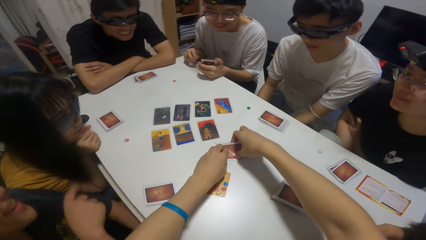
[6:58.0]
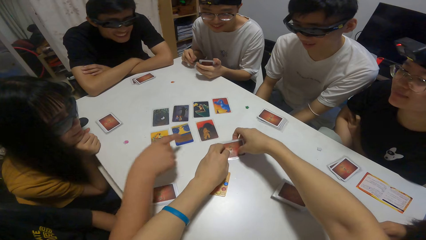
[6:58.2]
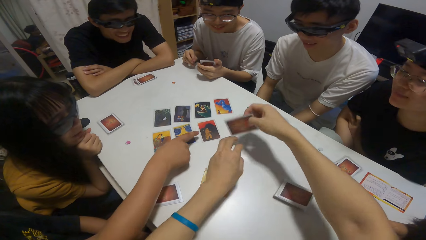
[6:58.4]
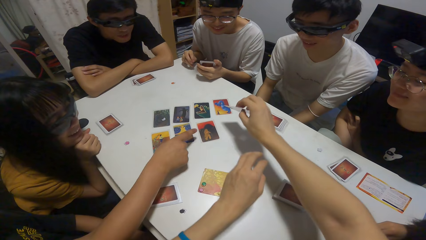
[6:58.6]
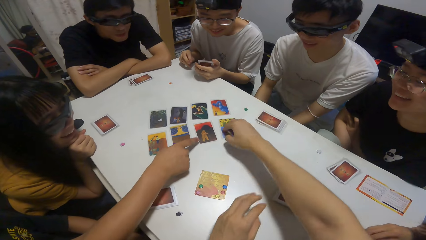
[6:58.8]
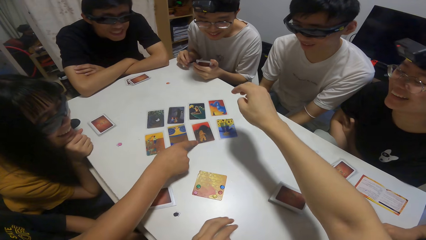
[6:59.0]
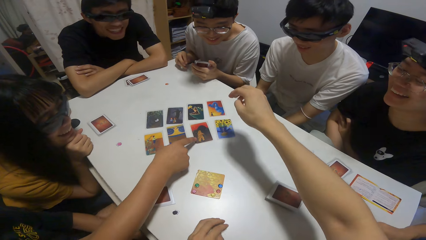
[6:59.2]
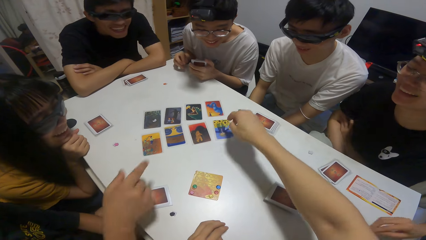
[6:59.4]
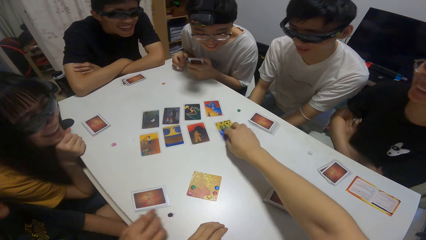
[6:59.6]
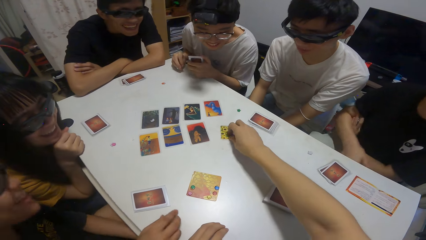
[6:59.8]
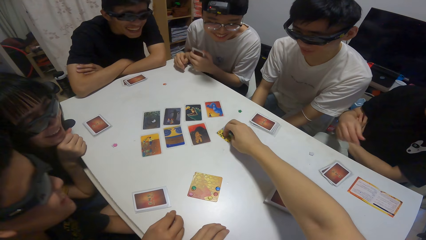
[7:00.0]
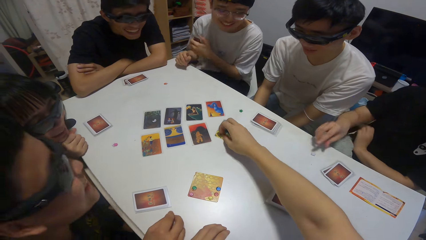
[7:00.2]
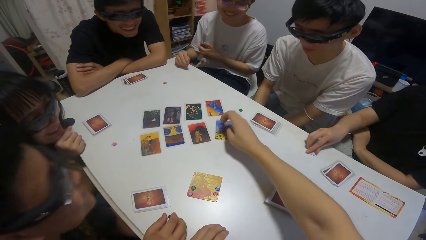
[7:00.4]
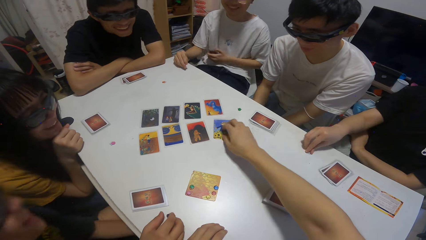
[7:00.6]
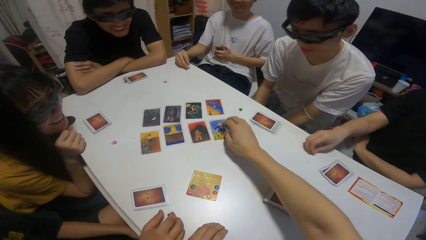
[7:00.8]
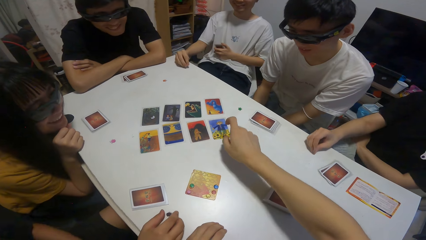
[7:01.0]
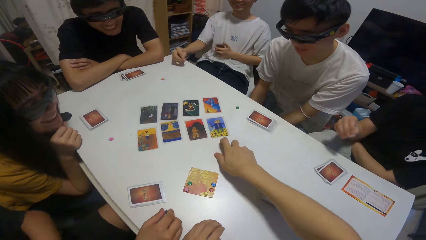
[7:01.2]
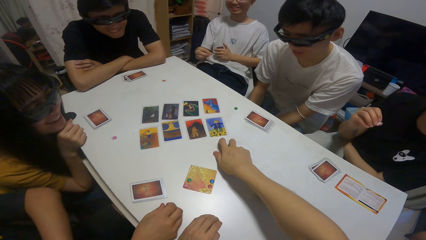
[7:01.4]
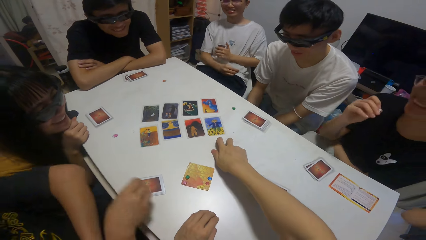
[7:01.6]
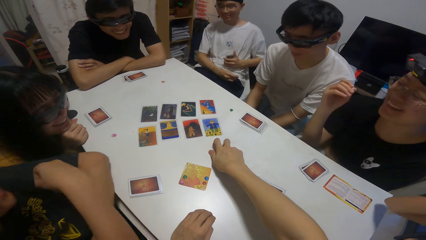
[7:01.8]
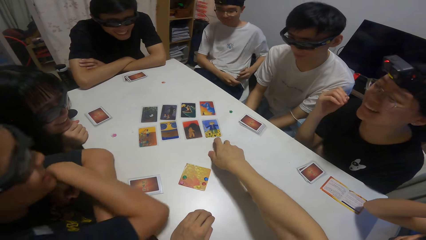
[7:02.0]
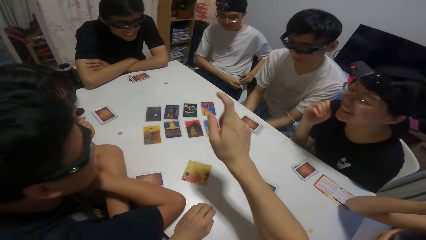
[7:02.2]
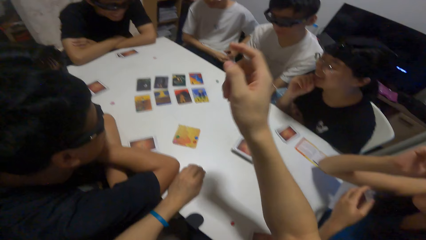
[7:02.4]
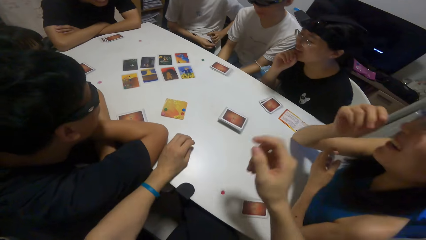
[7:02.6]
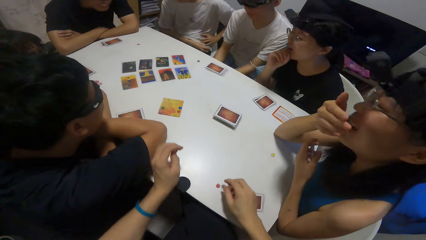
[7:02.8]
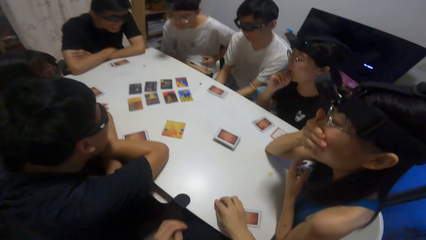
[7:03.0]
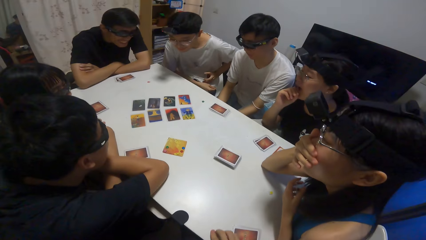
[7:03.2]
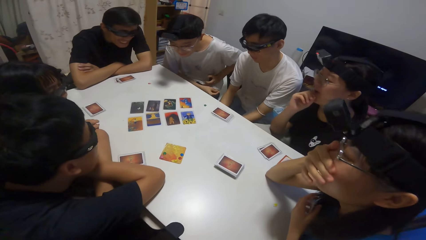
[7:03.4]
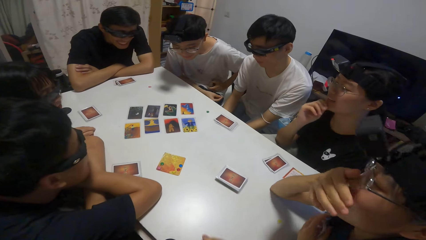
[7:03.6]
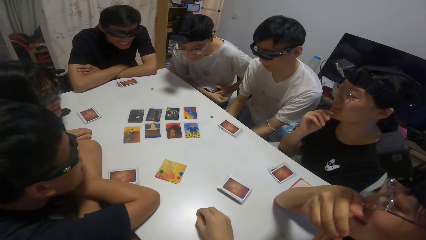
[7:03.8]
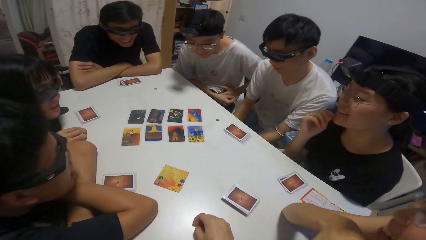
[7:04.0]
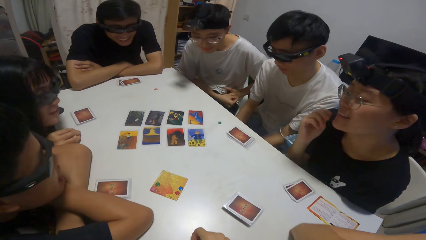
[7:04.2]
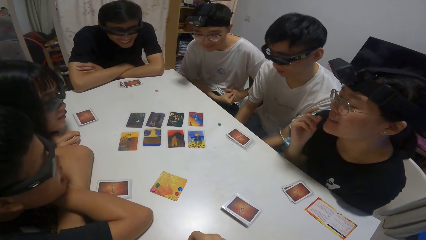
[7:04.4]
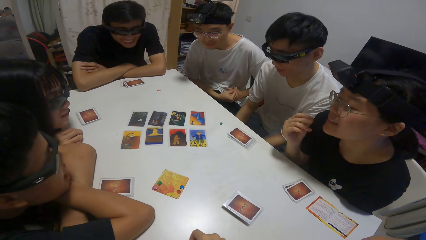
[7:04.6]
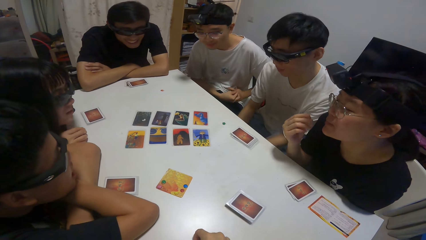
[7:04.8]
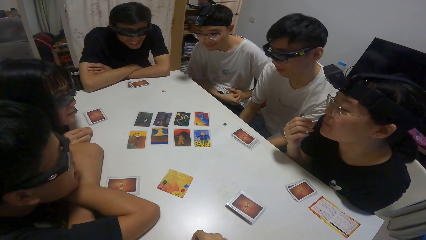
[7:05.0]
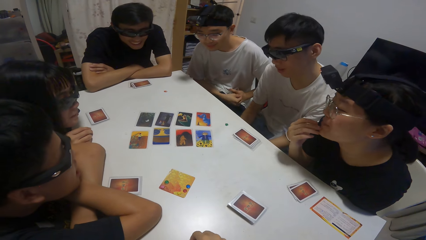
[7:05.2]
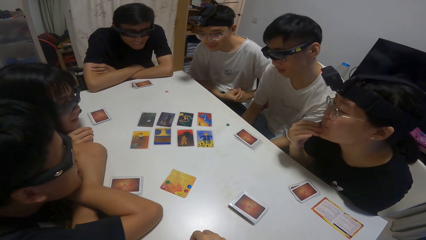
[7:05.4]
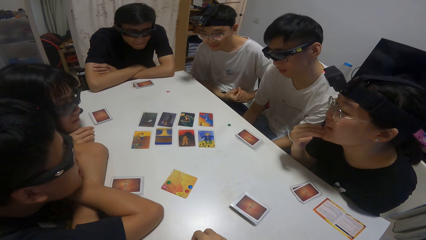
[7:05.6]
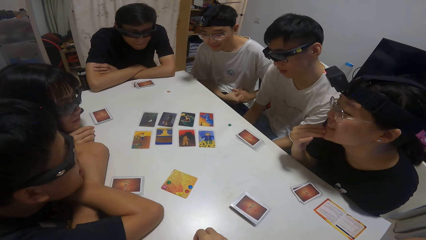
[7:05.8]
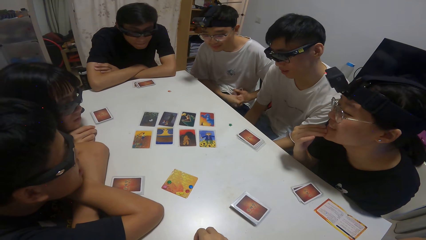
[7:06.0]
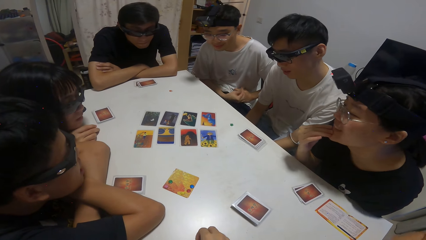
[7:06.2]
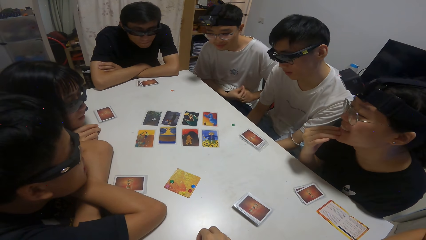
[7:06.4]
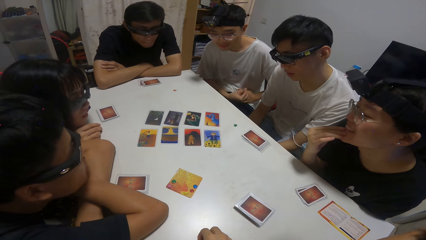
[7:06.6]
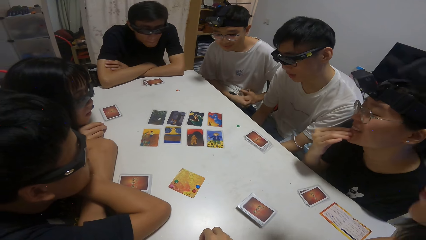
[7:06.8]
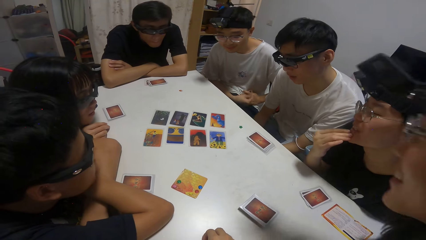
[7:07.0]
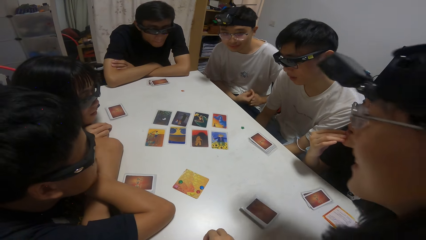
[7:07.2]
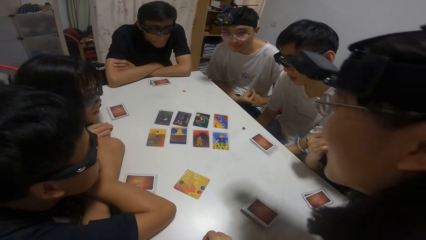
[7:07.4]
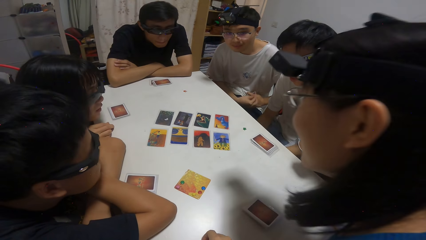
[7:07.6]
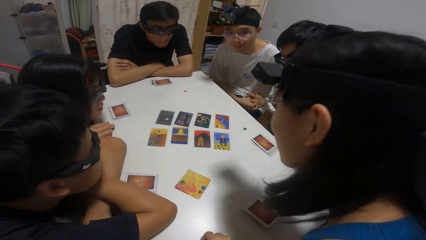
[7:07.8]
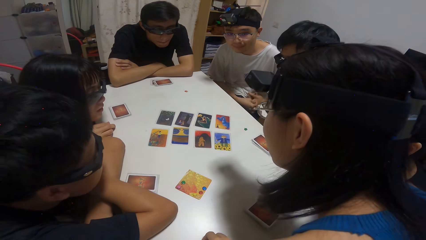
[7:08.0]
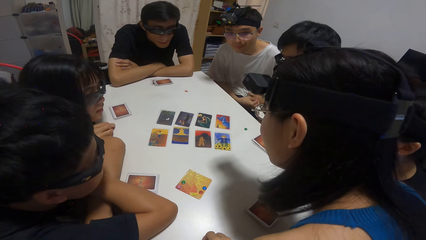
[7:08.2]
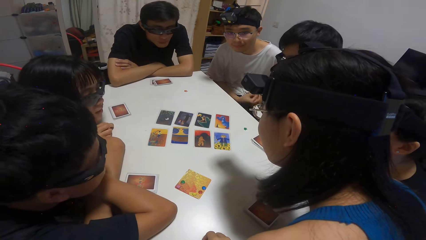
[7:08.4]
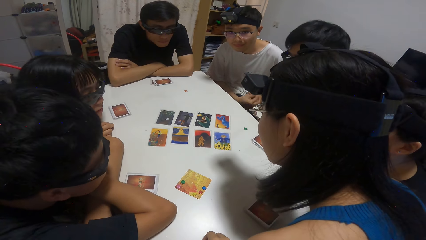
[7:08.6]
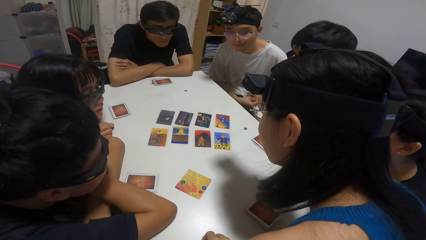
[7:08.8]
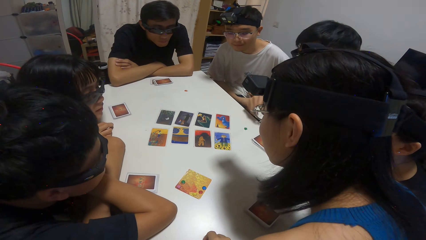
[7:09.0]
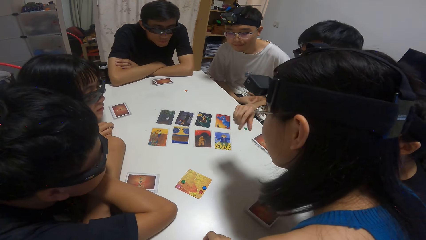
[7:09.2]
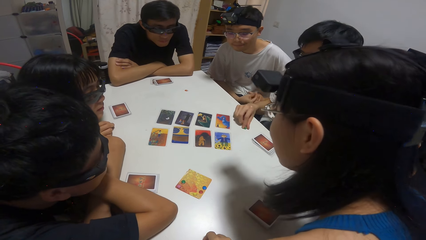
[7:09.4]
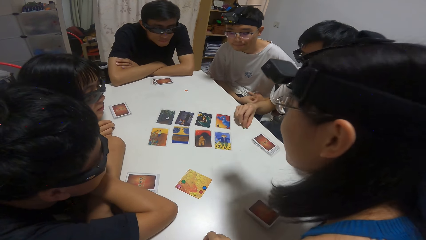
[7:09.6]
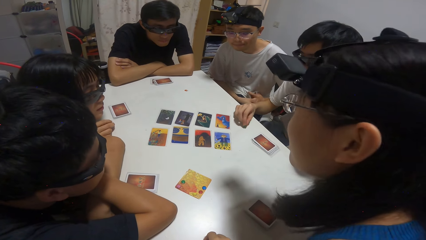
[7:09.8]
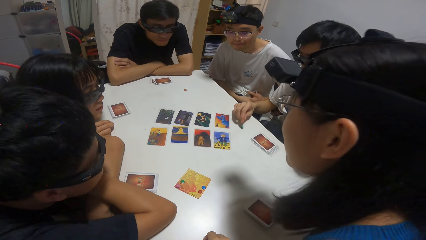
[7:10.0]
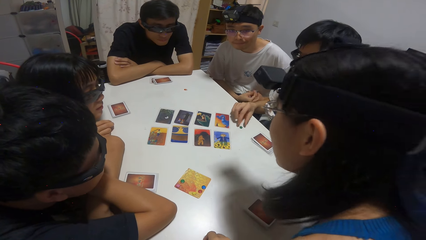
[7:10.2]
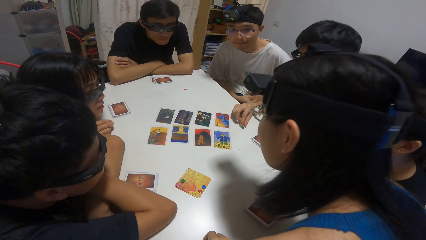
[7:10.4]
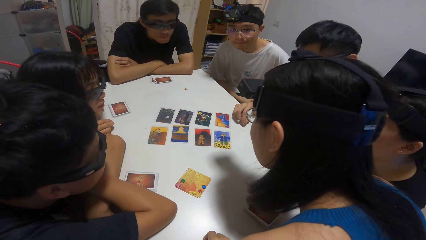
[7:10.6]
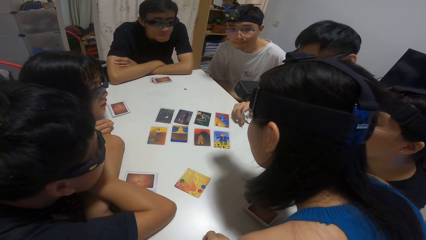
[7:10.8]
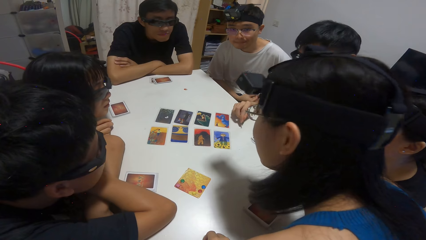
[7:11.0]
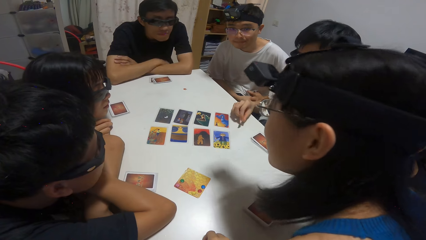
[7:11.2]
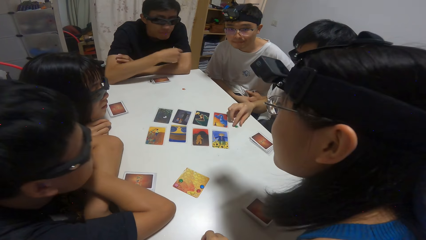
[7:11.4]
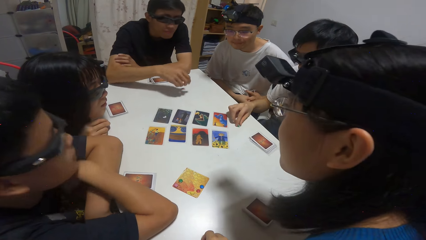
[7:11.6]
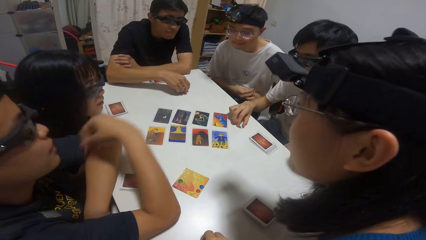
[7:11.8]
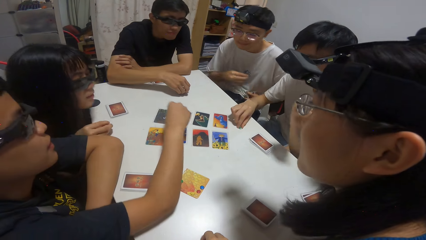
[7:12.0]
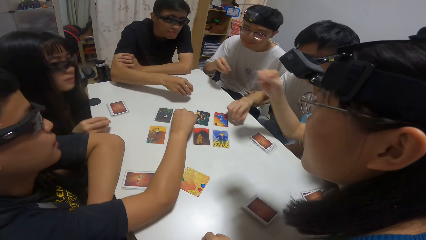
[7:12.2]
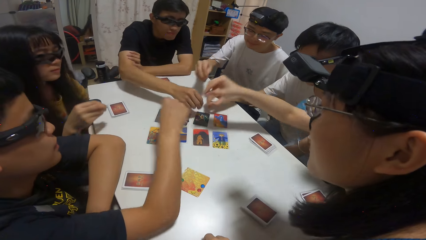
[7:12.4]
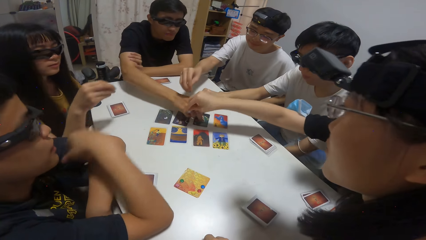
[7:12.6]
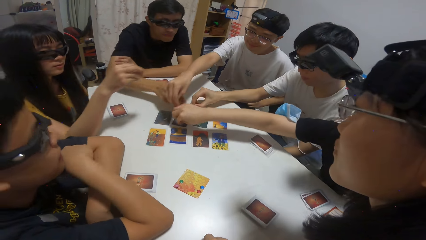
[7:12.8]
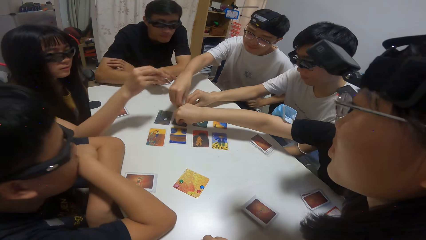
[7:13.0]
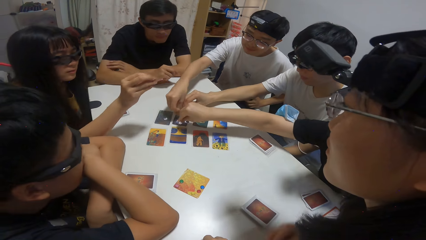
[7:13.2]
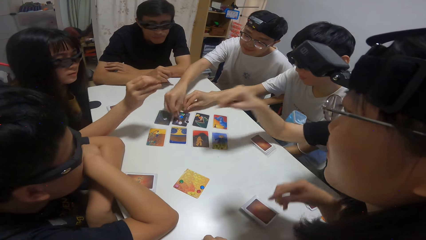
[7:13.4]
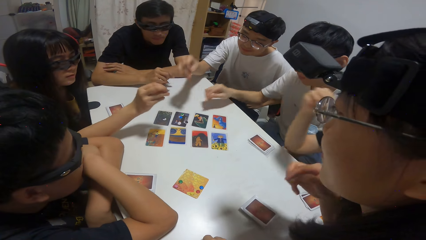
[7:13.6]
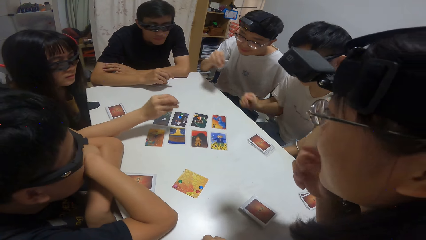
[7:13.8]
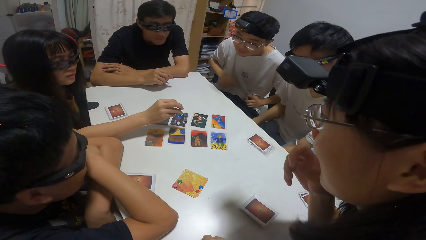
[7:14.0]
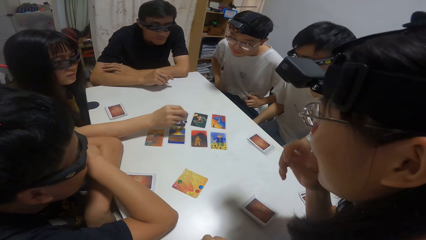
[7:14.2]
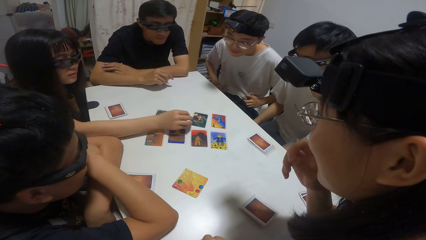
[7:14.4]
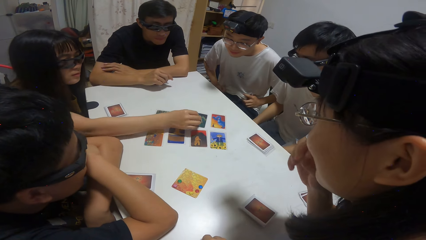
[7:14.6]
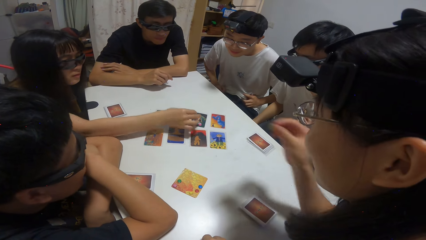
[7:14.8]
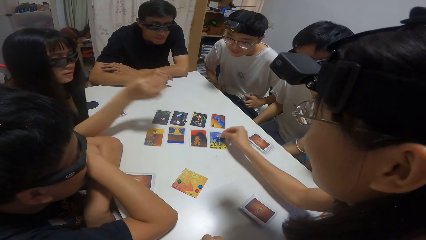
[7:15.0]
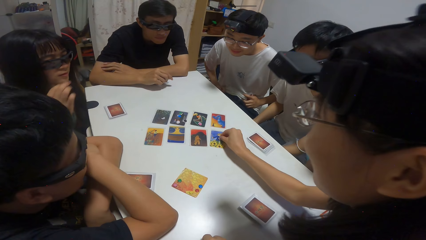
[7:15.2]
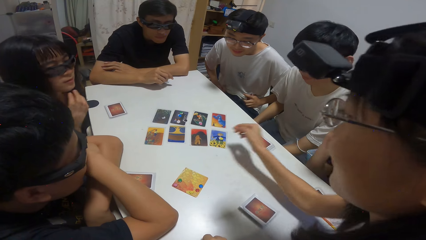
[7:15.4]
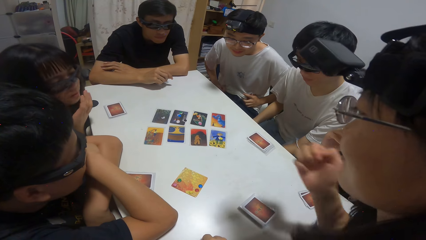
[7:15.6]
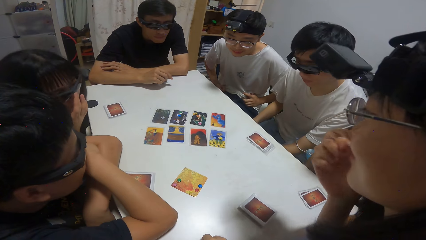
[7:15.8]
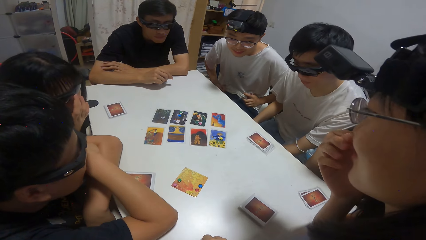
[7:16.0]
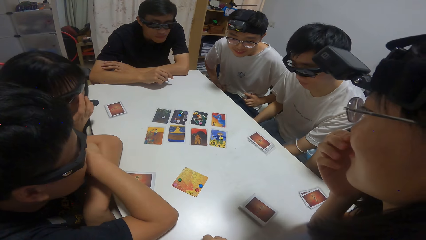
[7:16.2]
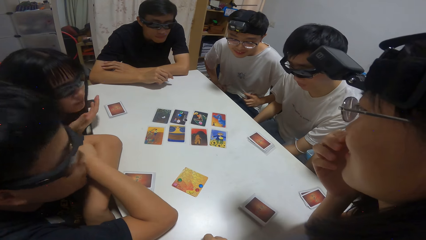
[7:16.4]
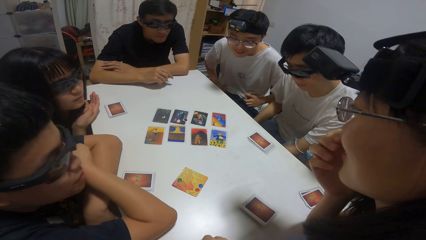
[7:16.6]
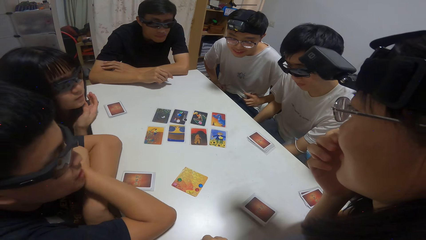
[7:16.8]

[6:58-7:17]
A boy points towards a card on the table. A person plays cards on the table. The camera wearer plays cards on the table. The boy drops a sticker on the card on the table. A girl drops a sticker on the card on the table. Another boy drops a sticker on the card on the table. Another boy drops a sticker on the card on the table. Another boy drops a sticker on the card on the table. Another girl drops a sticker on the card on the table. Another girl drops a sticker on the card on the table.
